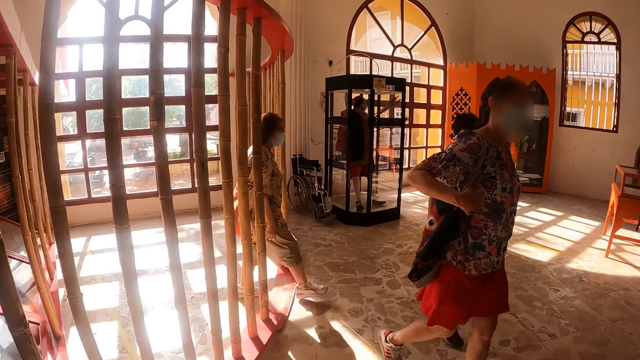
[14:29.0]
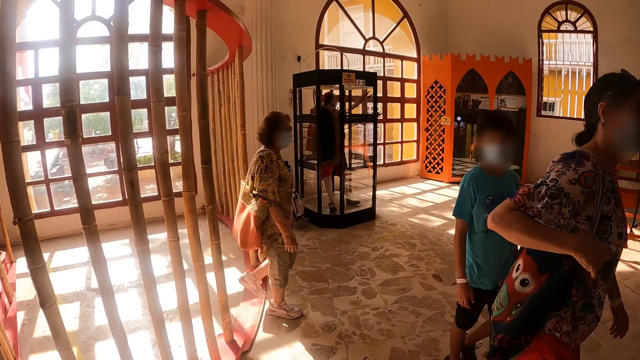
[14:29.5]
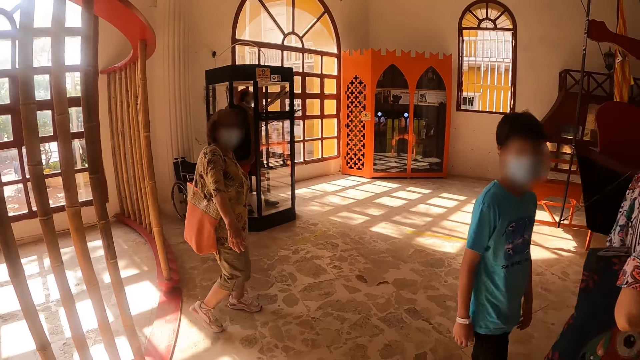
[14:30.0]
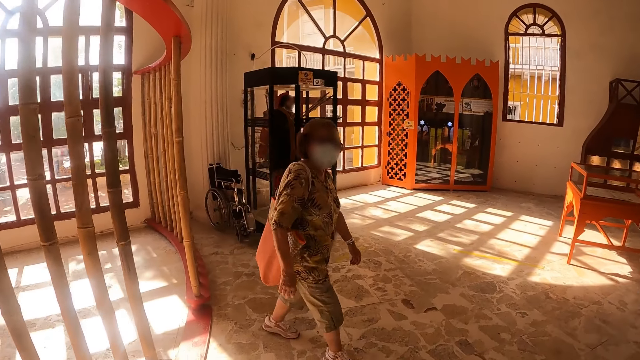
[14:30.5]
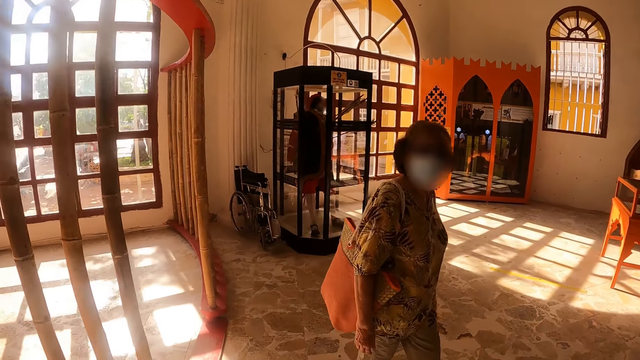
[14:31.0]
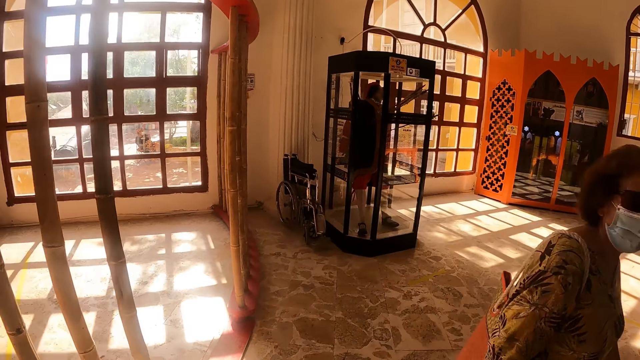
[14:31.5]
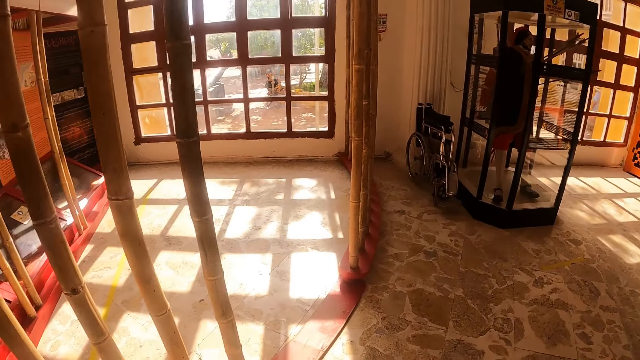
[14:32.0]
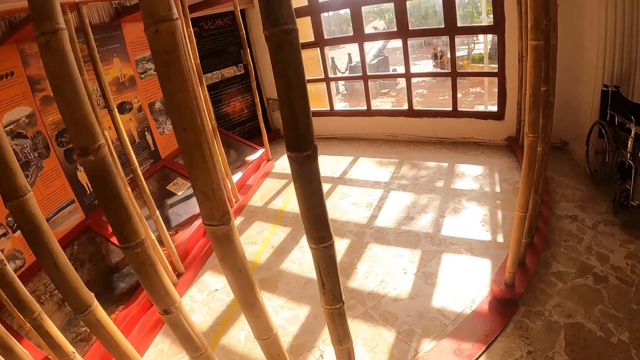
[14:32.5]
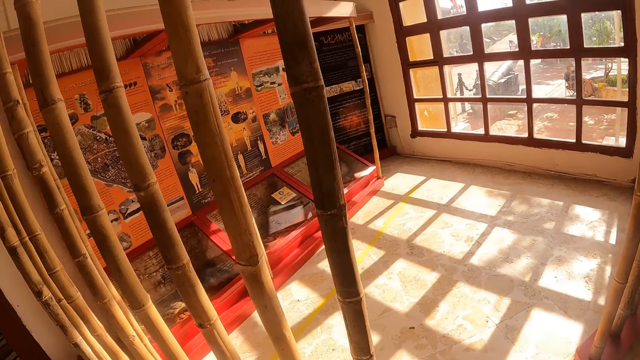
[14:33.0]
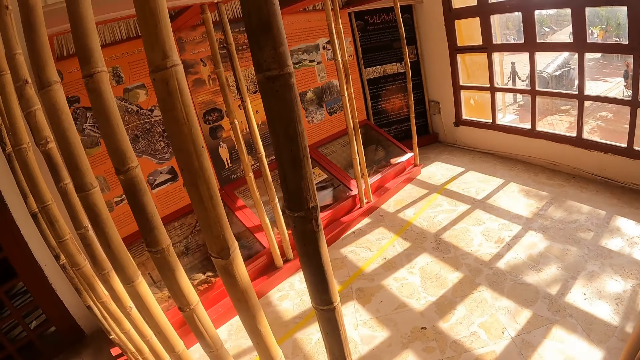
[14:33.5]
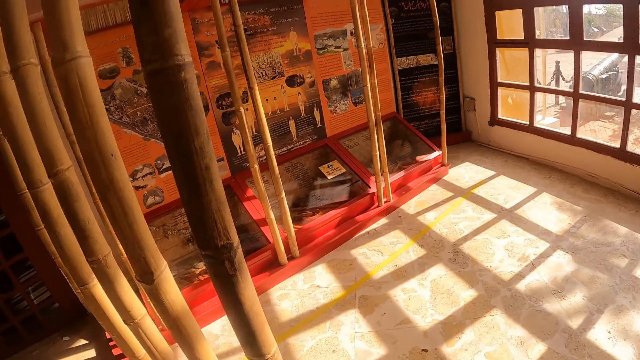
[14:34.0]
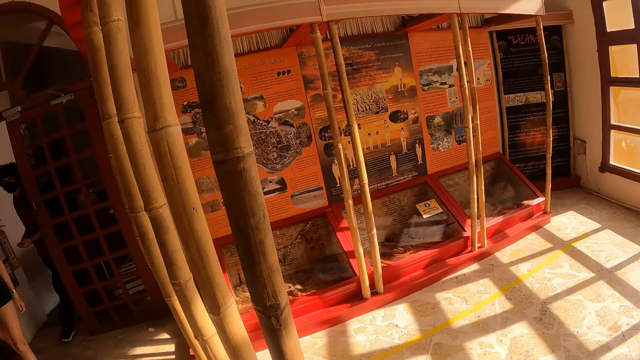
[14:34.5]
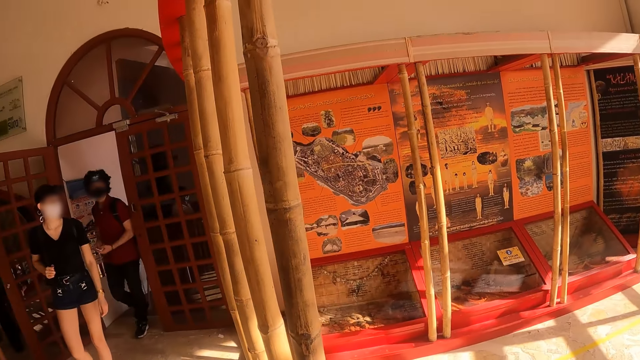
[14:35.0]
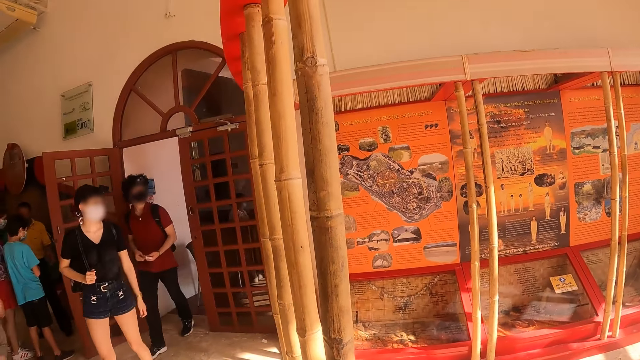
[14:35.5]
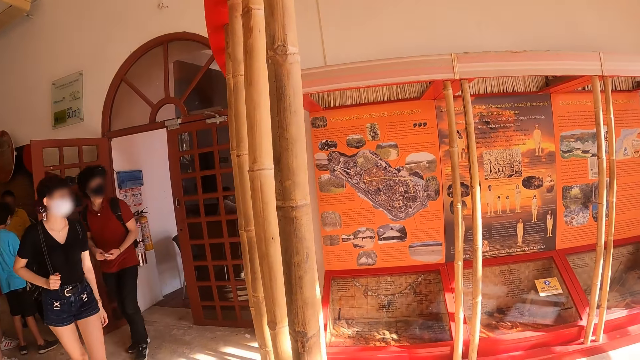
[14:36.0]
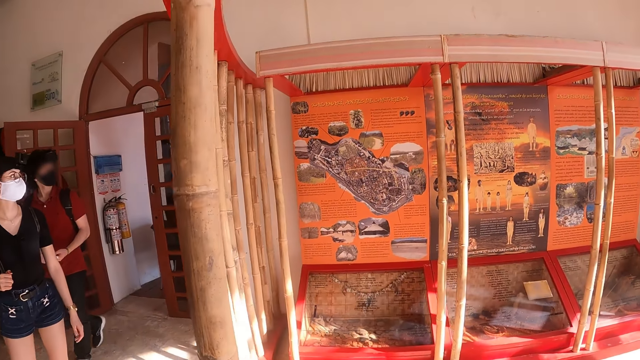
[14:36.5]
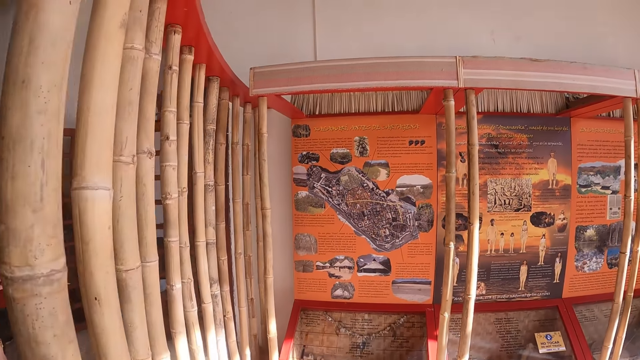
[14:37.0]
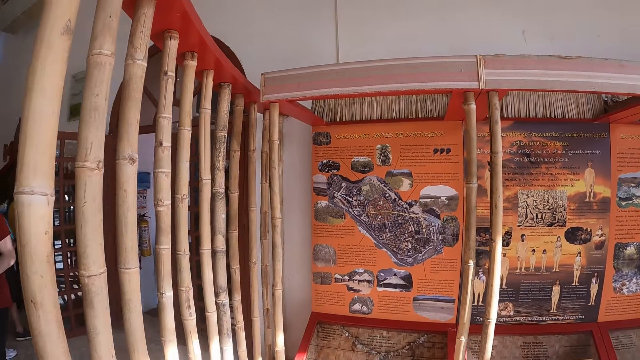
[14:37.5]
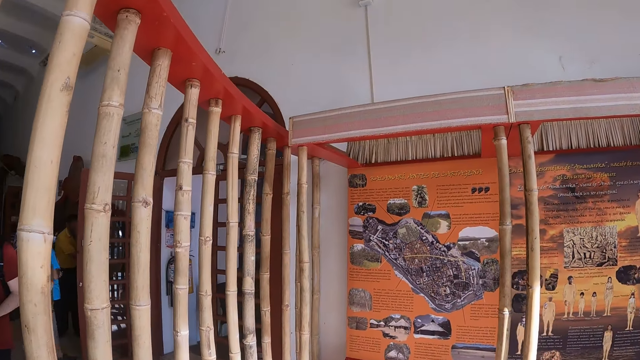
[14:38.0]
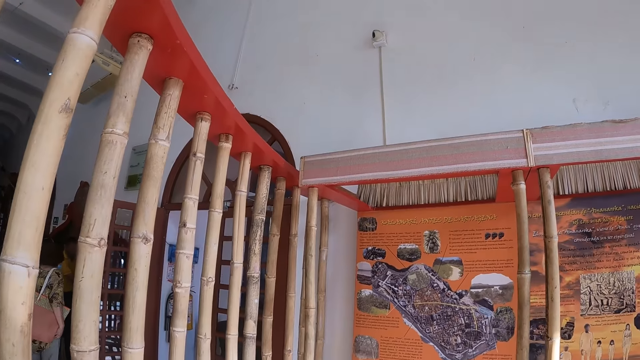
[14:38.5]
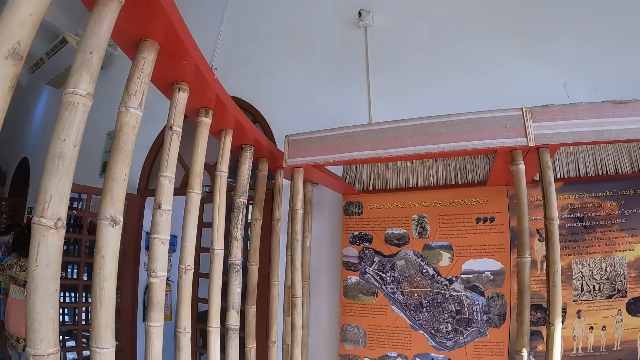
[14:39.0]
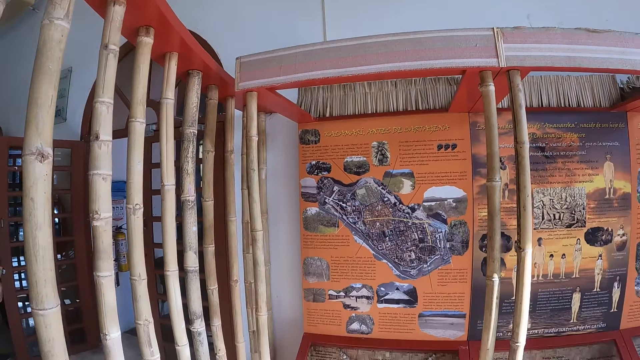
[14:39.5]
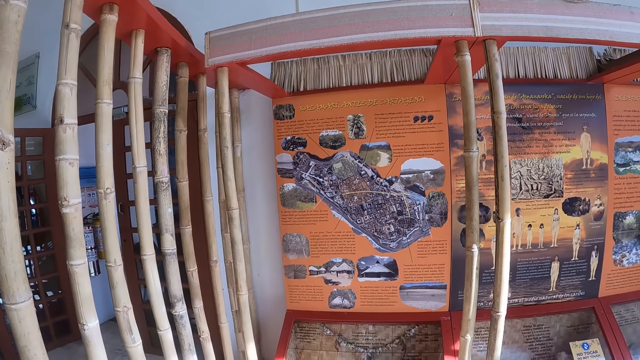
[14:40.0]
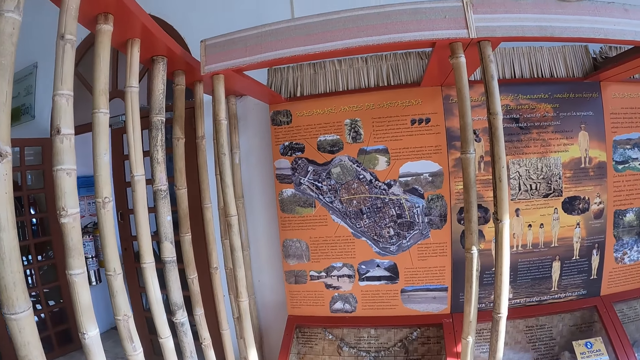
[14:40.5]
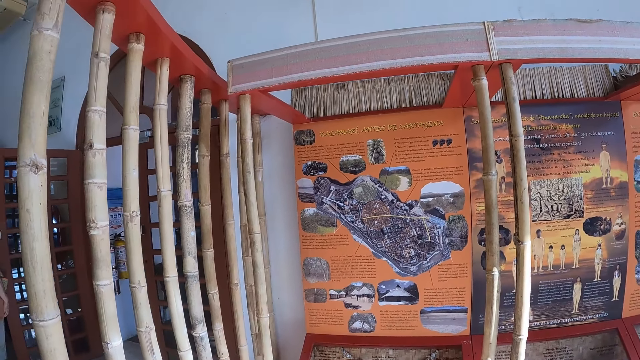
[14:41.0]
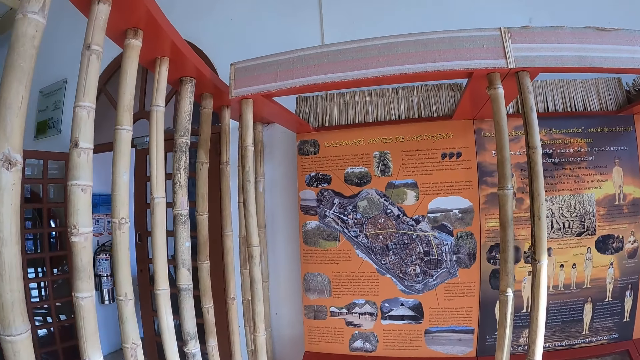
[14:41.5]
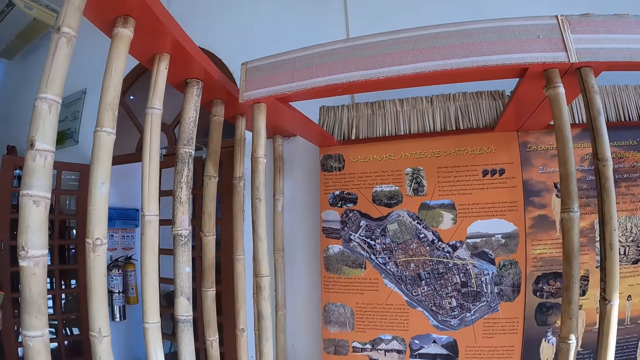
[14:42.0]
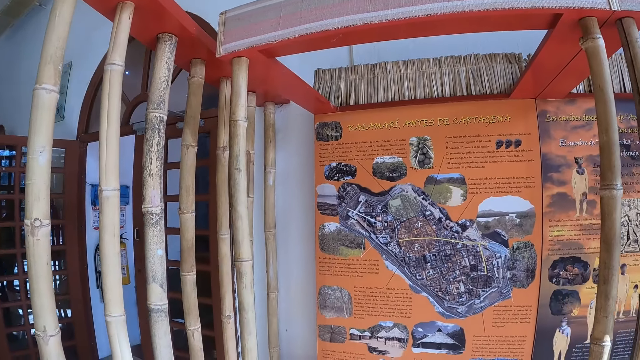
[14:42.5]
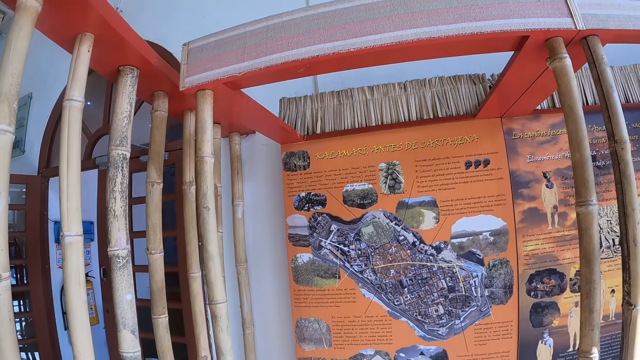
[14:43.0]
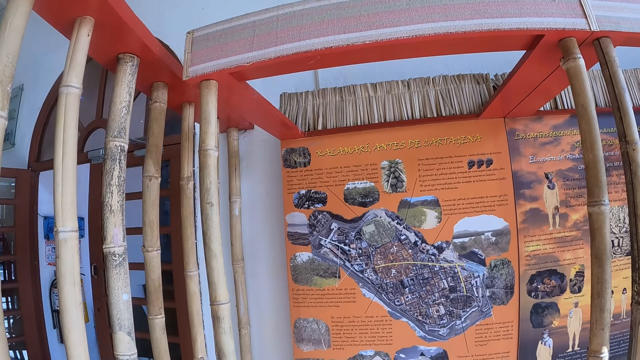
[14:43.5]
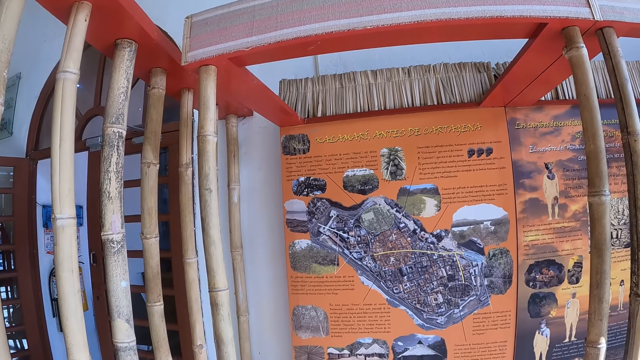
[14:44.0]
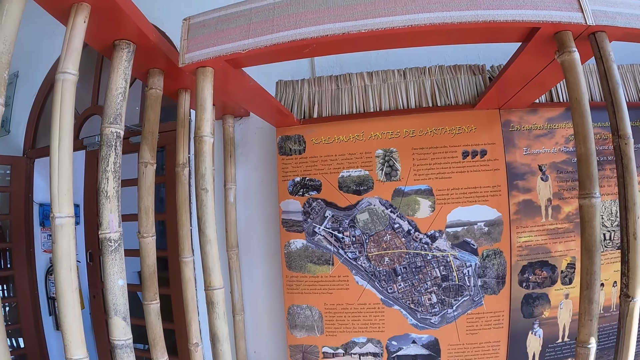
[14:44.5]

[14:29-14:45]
The camera wearer looks around. They walk inside a room. They look at a document on the wall.

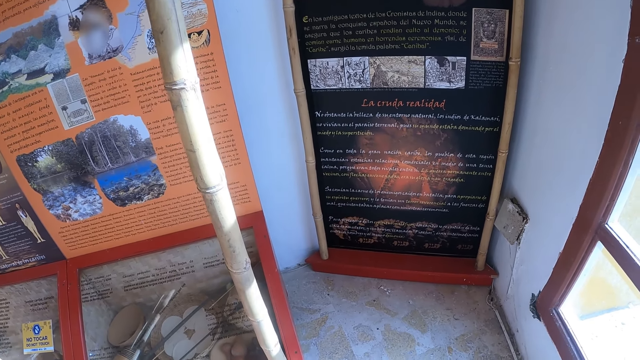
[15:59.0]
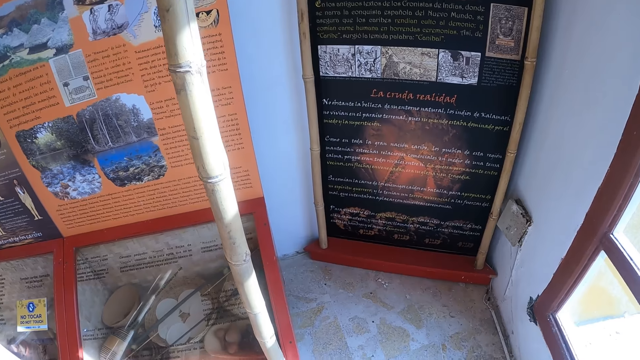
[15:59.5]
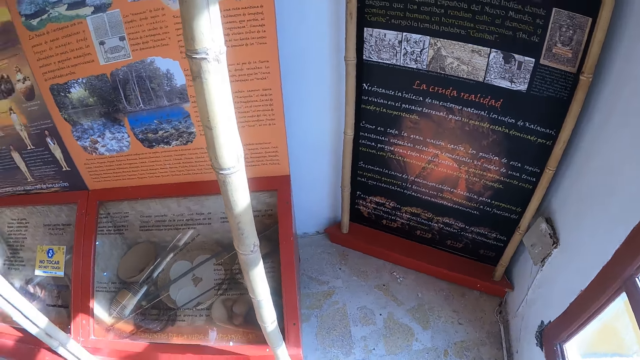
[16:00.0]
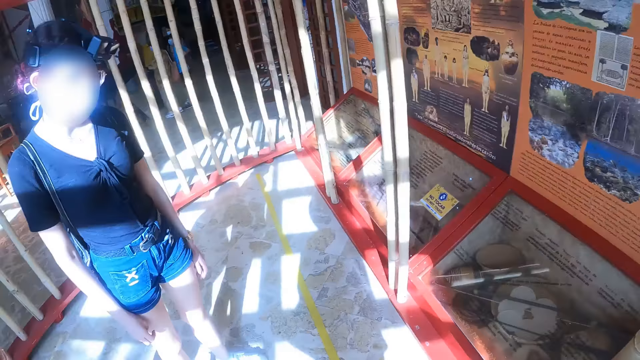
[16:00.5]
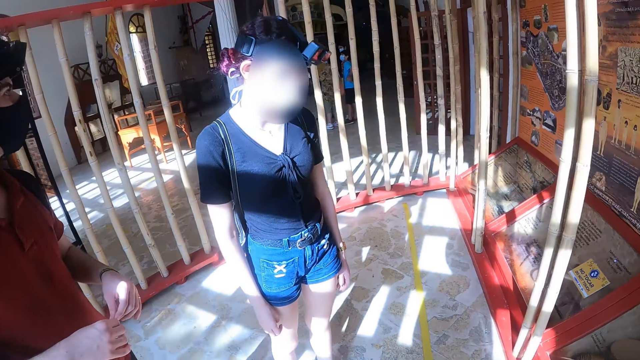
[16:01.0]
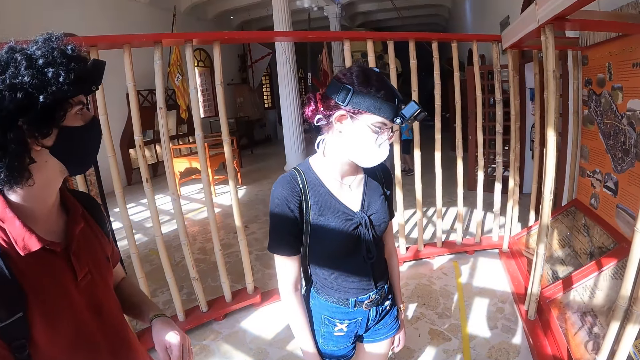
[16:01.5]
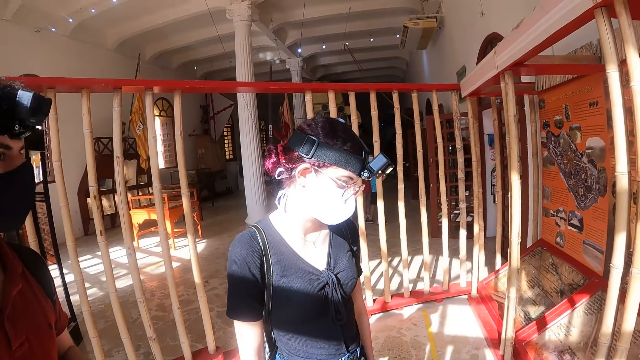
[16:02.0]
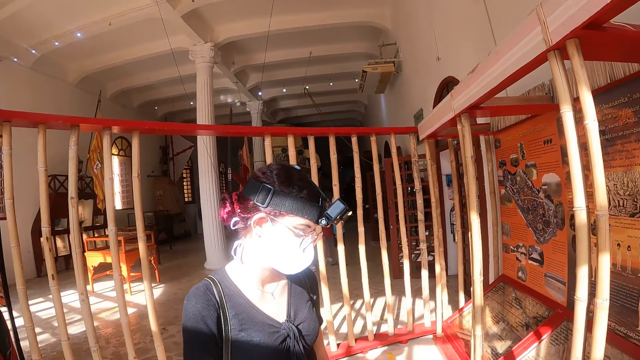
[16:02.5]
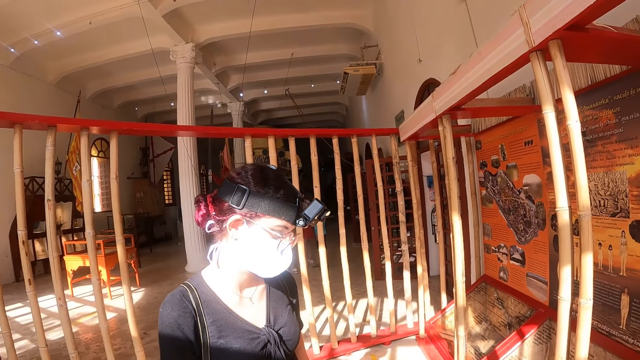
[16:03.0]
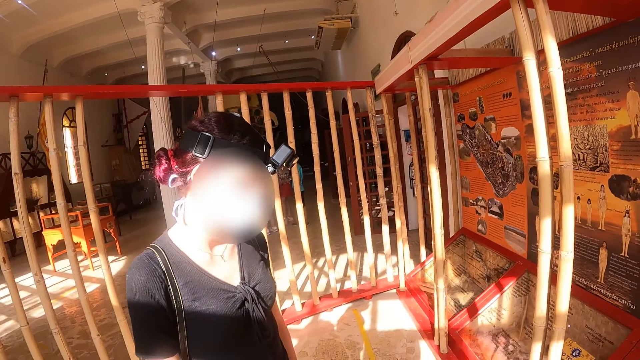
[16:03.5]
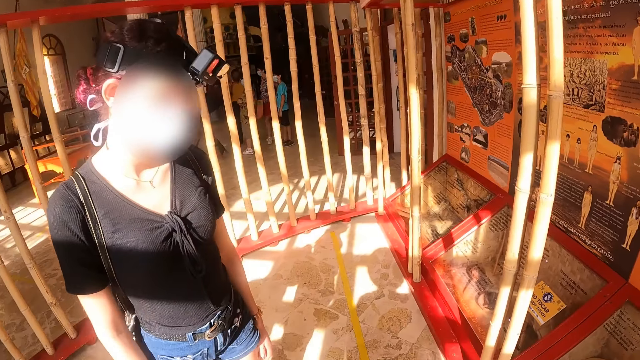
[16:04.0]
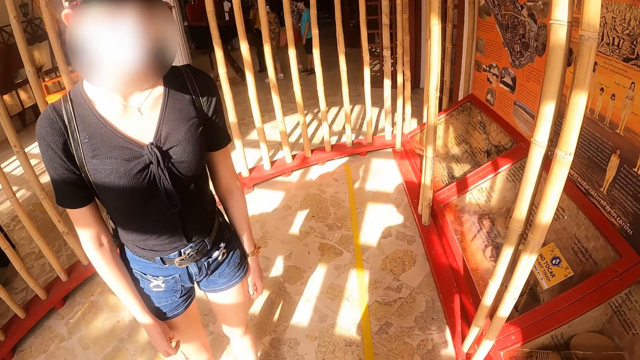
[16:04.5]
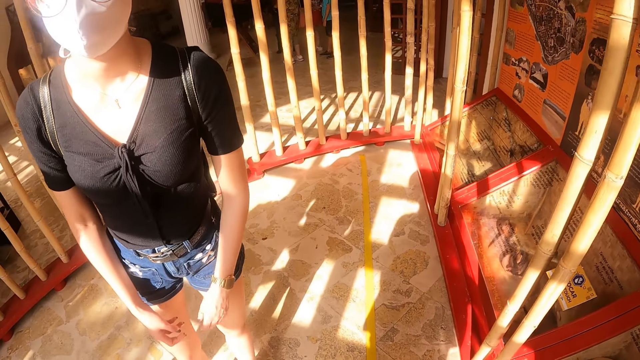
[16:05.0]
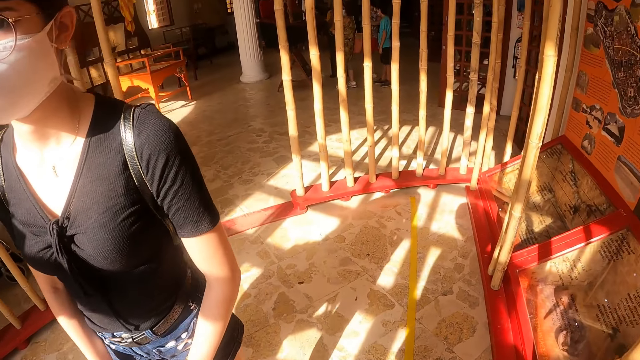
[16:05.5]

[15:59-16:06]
The camera wearer looks at a woman. They interact with the woman.
